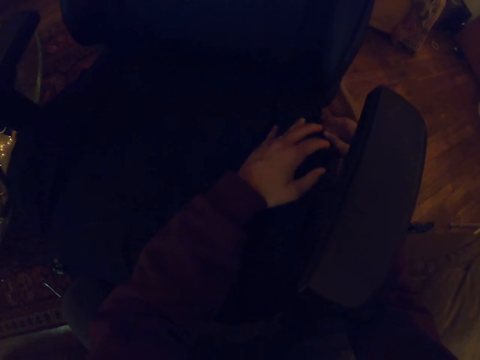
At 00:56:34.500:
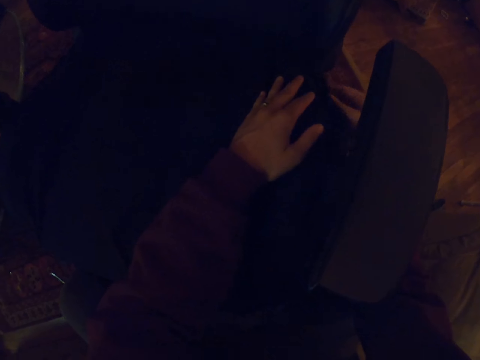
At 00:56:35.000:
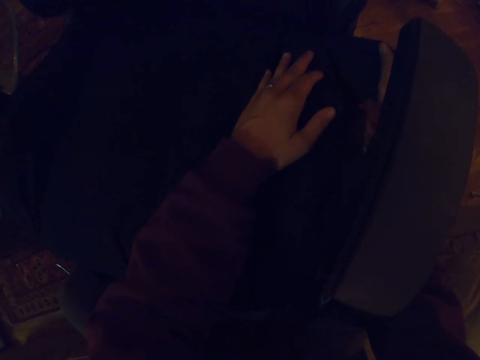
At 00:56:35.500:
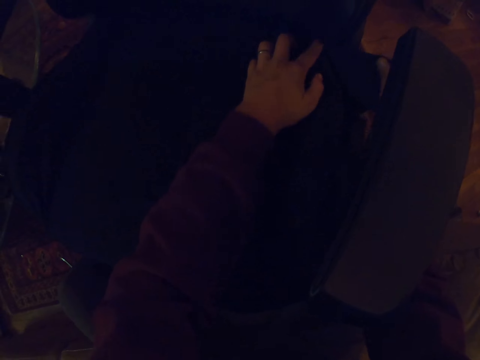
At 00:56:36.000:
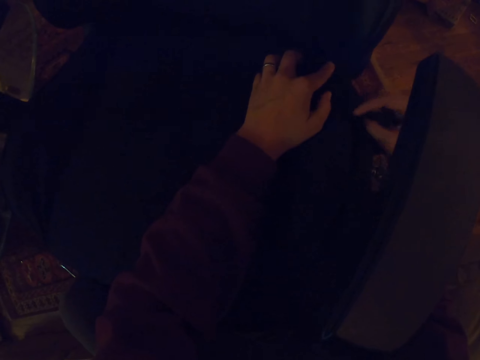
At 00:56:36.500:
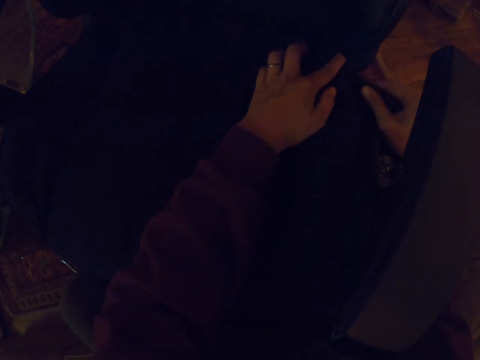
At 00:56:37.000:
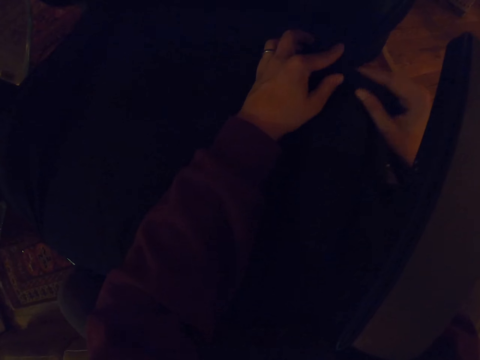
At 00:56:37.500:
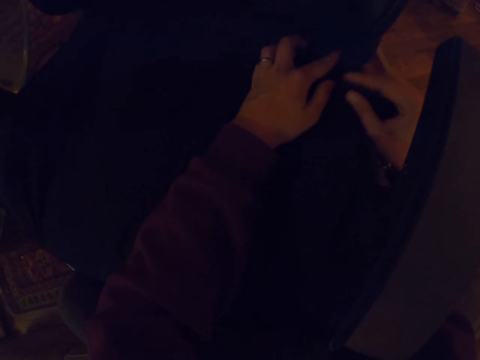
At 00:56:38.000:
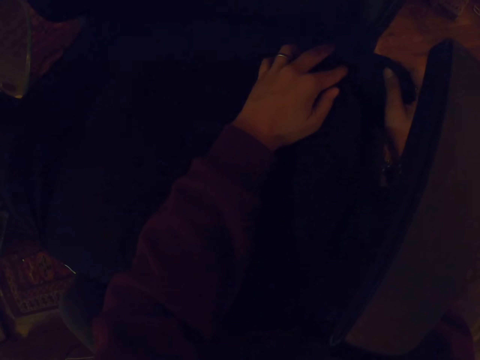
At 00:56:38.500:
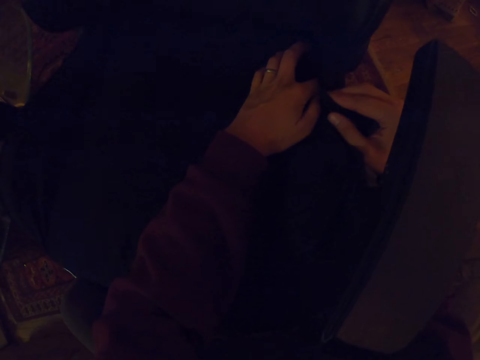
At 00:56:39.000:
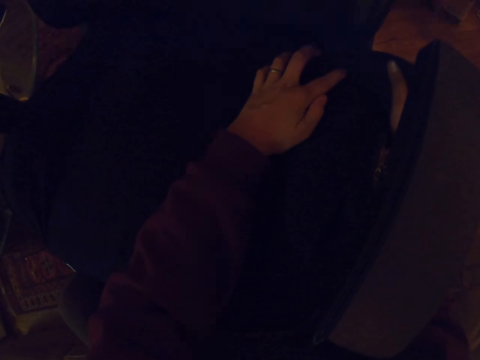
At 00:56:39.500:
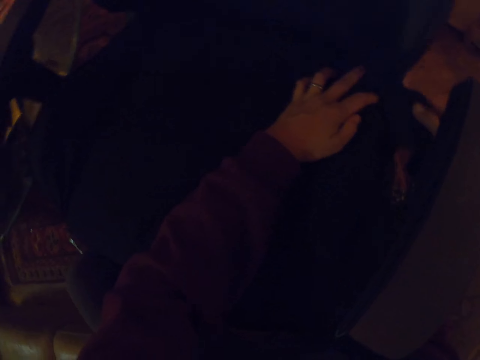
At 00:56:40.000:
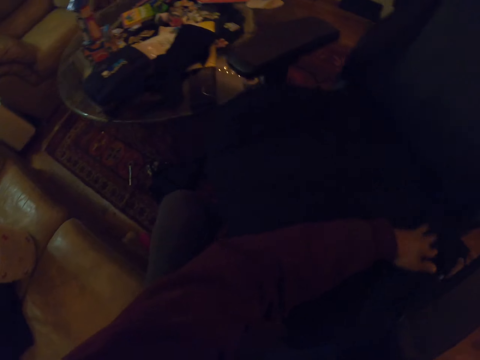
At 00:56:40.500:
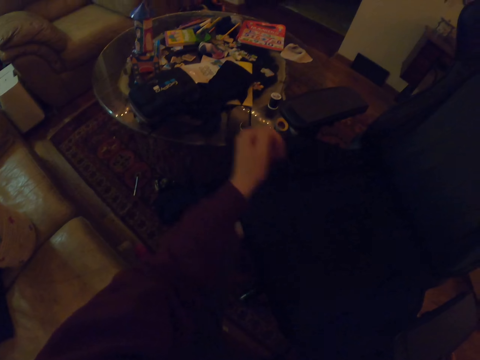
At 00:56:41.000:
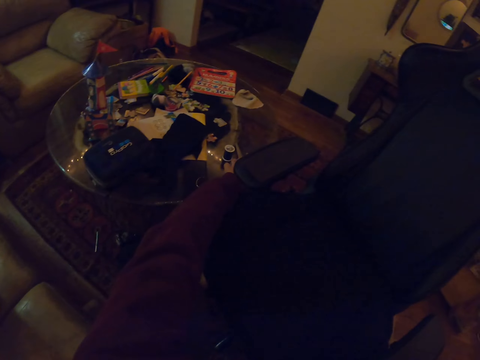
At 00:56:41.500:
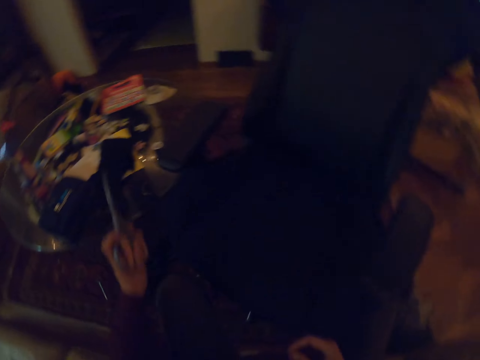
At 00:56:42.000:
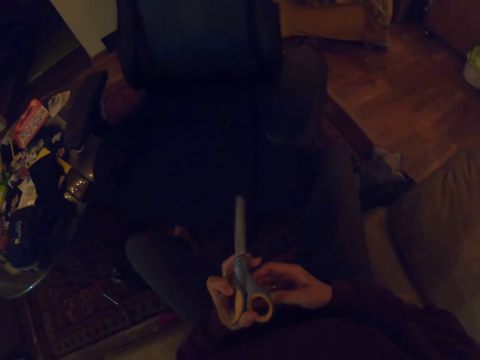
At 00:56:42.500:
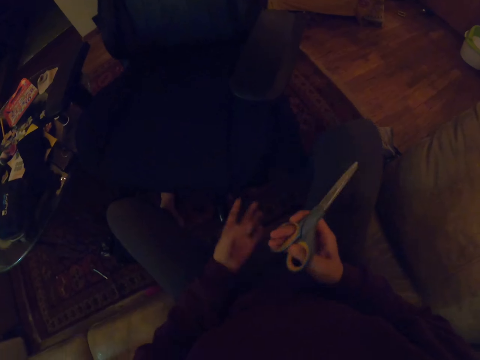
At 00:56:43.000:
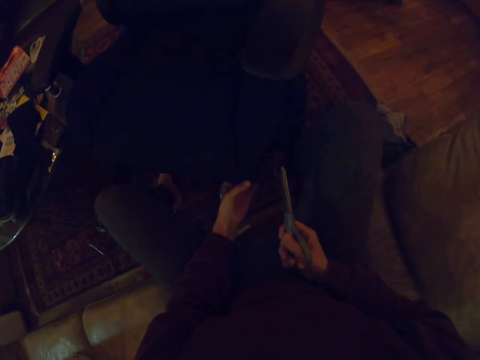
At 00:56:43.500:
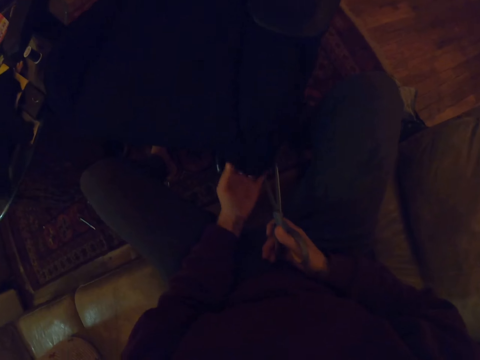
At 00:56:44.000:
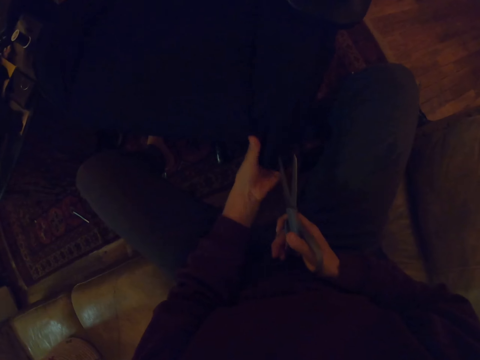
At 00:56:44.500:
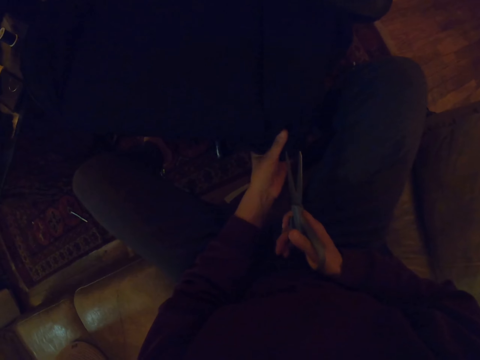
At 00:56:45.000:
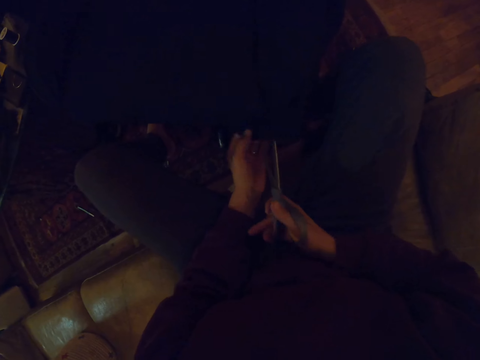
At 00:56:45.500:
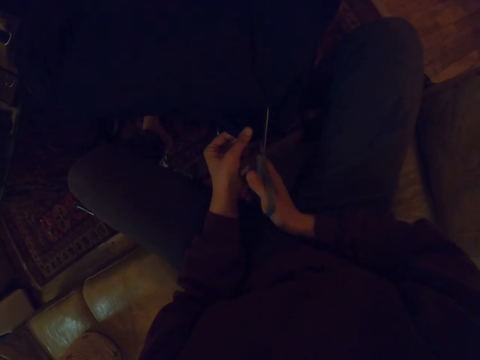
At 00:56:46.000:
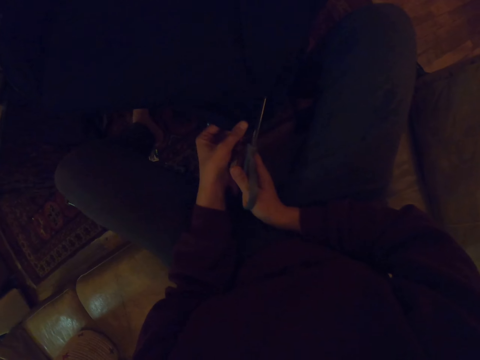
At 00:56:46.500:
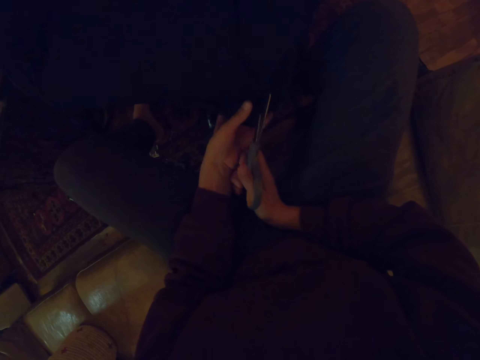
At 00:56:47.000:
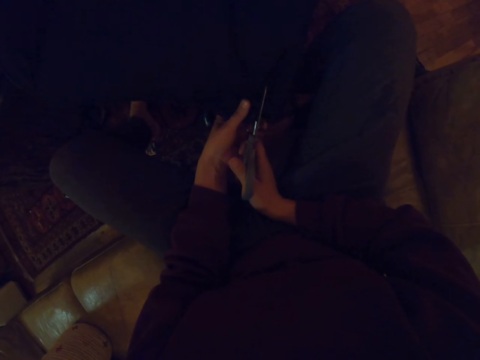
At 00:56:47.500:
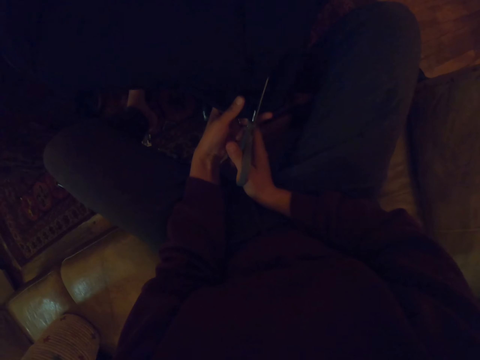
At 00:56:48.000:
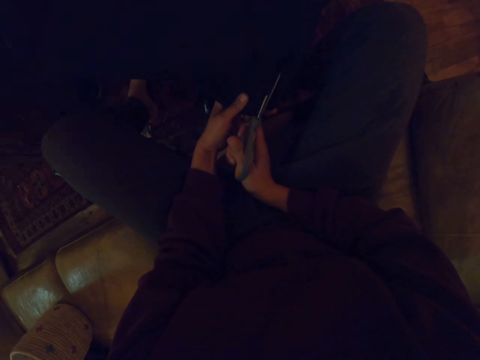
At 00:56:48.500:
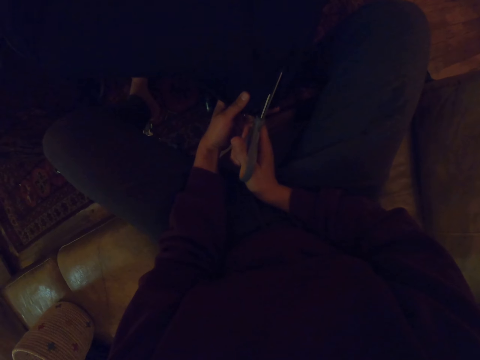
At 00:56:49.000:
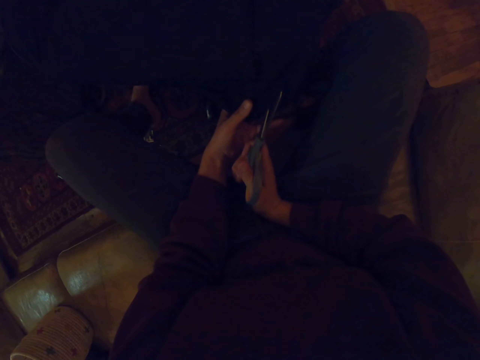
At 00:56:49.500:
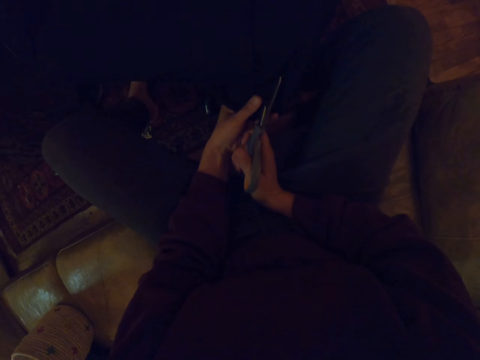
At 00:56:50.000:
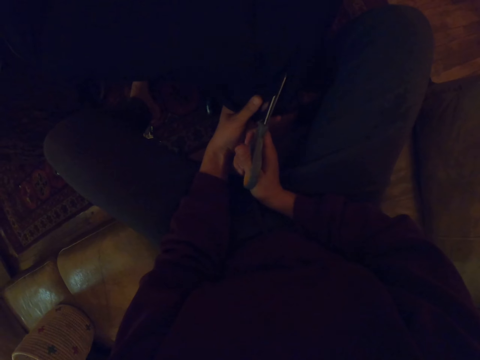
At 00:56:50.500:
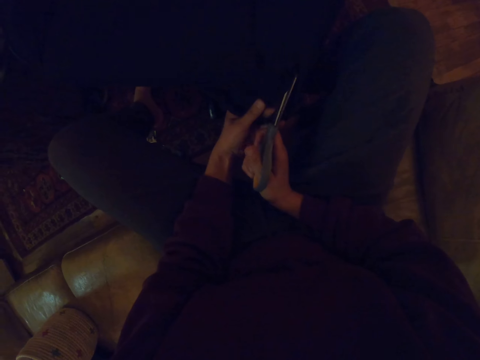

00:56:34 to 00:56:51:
The camera wearer holds the fabric of the office chair. They pick up scissors. They hold the scissors with the other hand. They cut the fabric of the office chair with the scissors.

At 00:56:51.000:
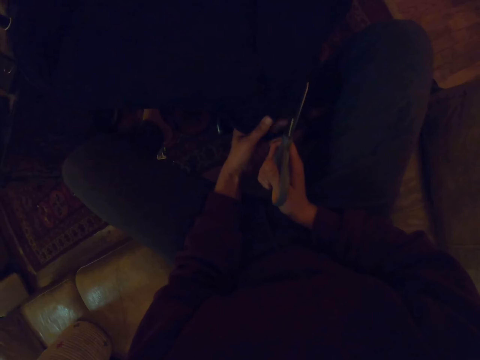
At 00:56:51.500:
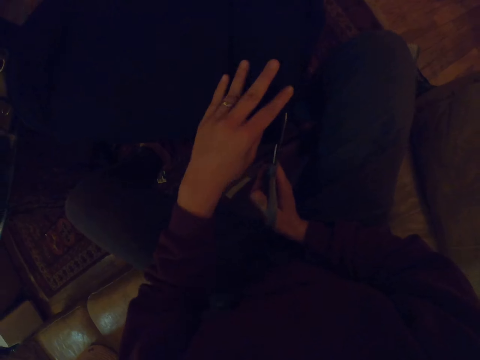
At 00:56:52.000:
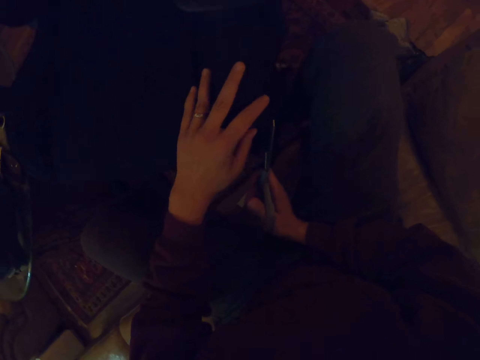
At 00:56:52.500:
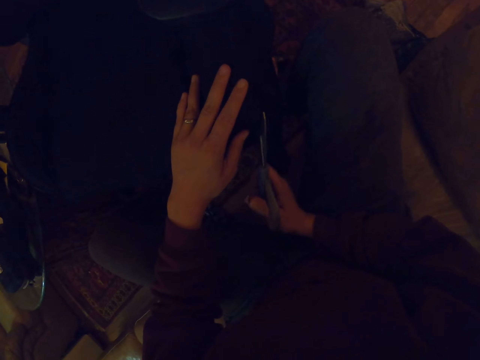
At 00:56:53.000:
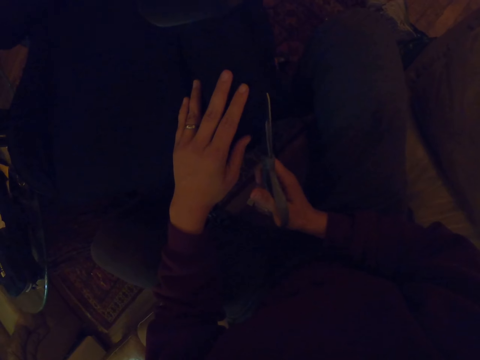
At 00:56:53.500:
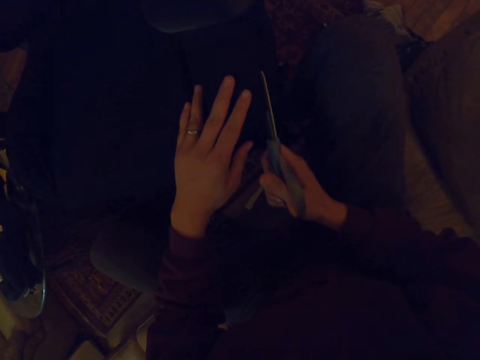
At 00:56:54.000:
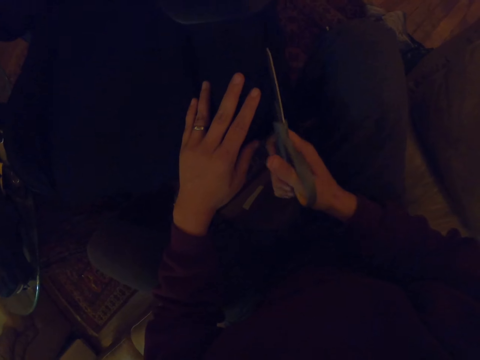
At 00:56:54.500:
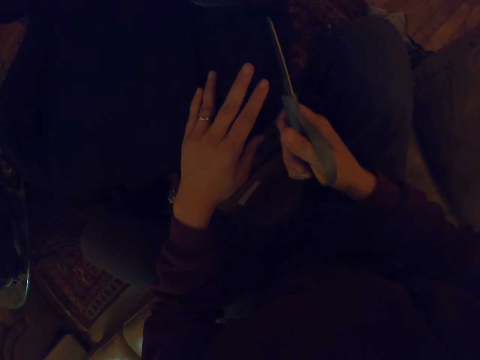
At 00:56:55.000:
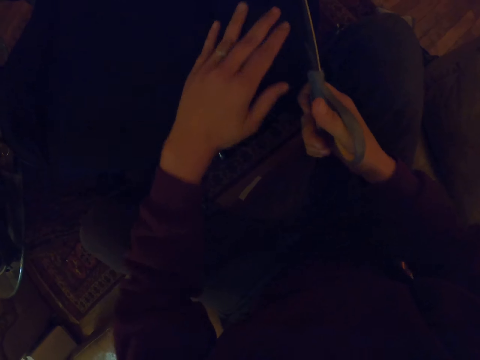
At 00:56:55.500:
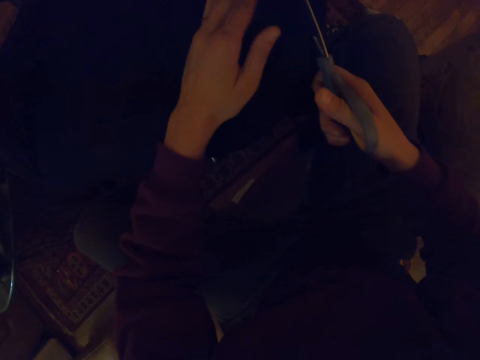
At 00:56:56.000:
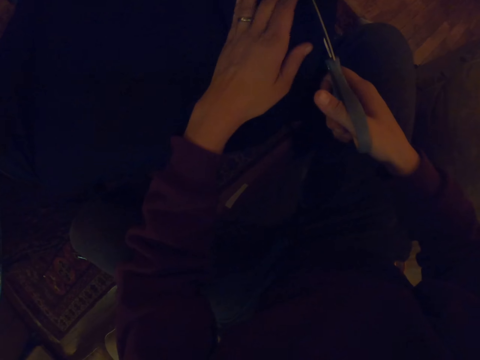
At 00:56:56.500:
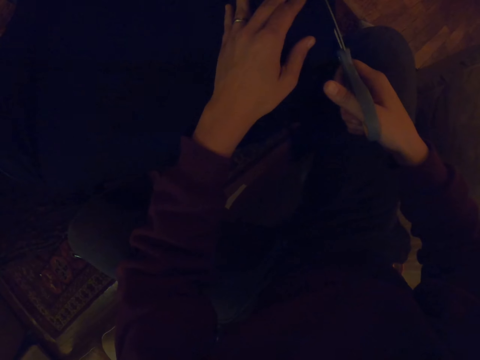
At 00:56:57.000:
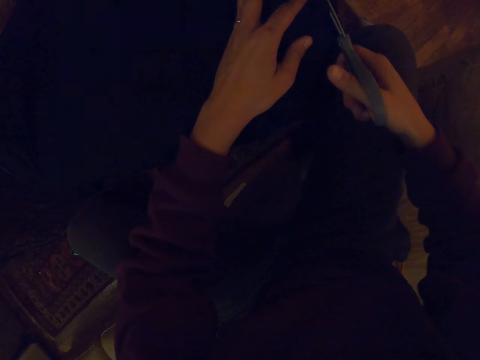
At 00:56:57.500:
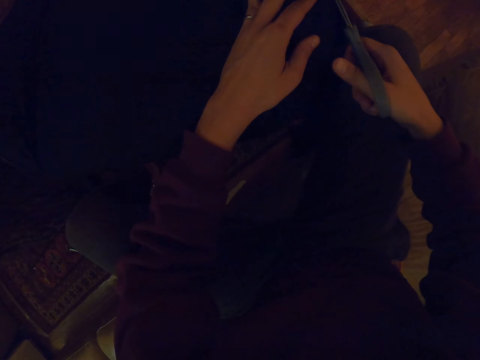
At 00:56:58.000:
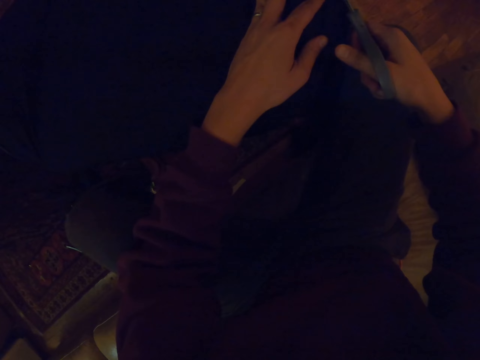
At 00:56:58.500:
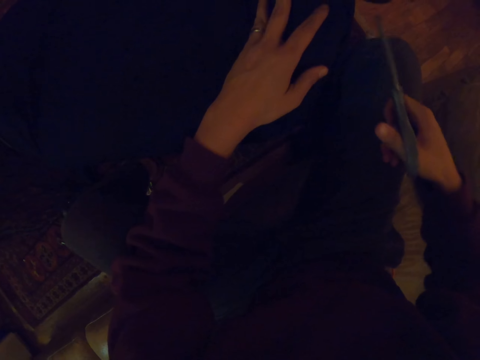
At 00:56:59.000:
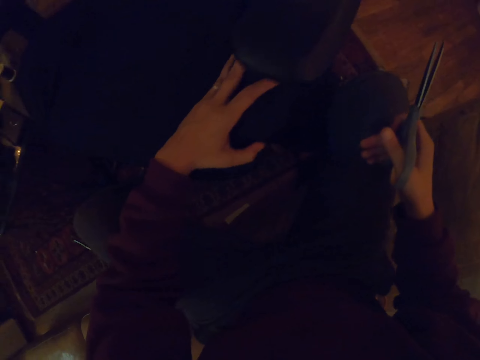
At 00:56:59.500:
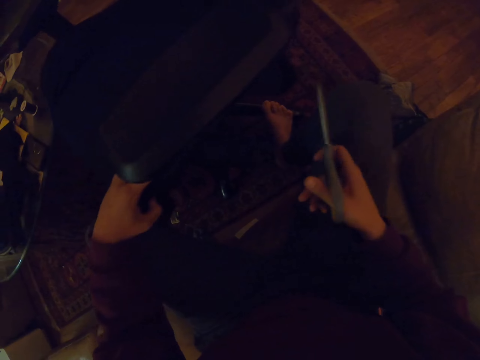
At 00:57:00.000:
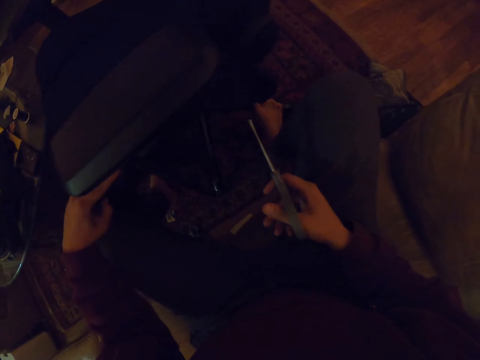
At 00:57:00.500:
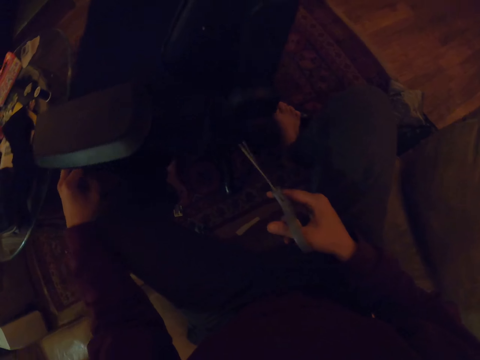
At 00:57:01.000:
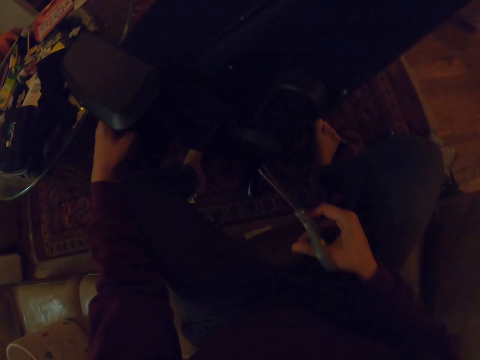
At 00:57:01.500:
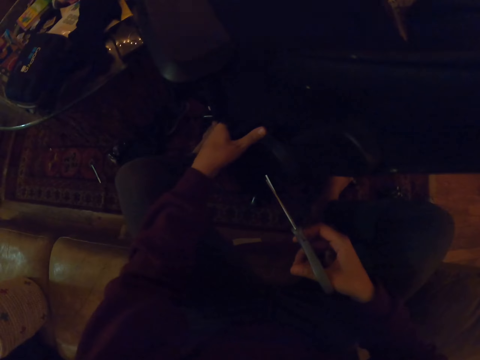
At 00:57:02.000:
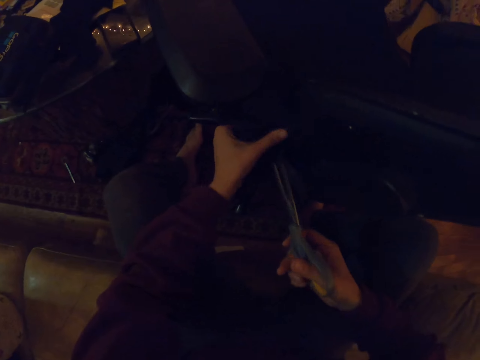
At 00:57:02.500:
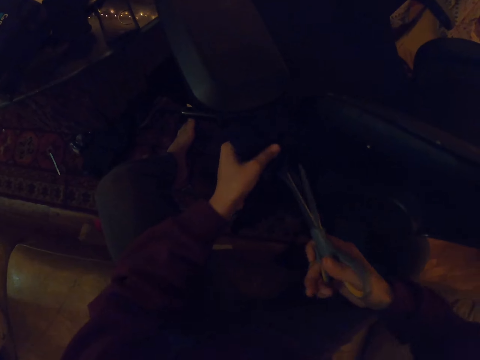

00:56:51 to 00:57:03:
The camera wearer rotates the office chair.
